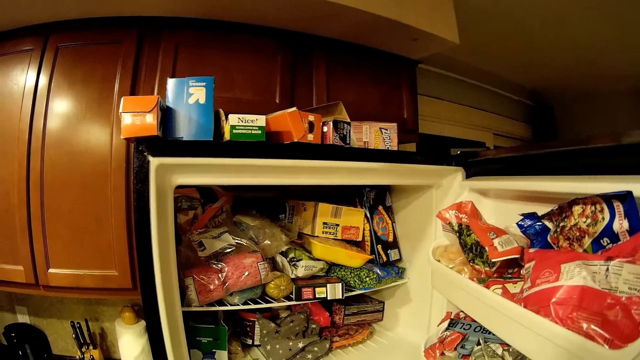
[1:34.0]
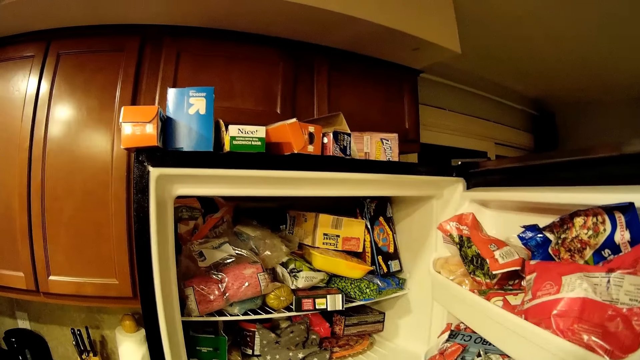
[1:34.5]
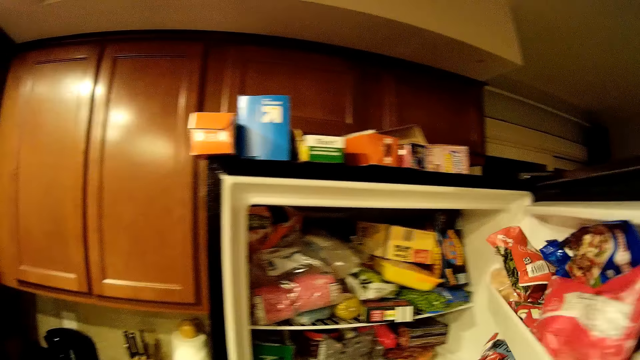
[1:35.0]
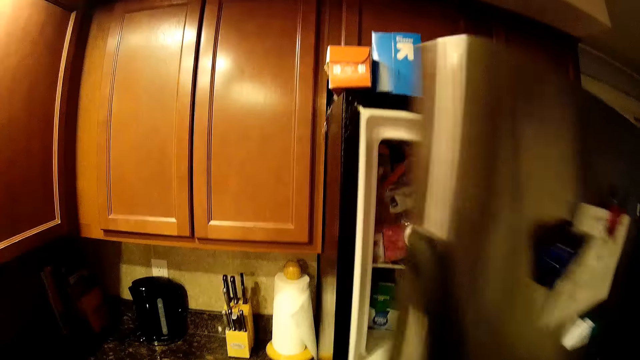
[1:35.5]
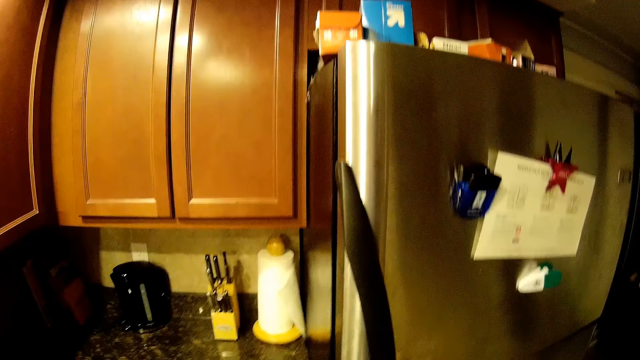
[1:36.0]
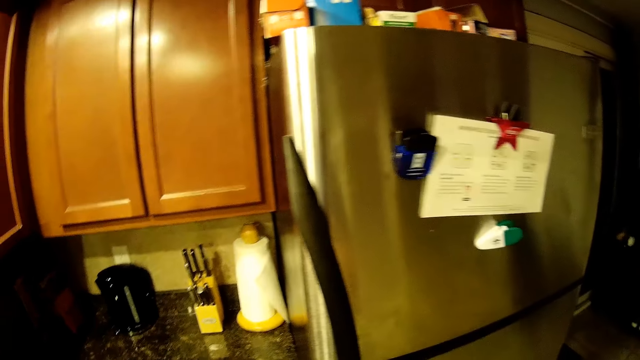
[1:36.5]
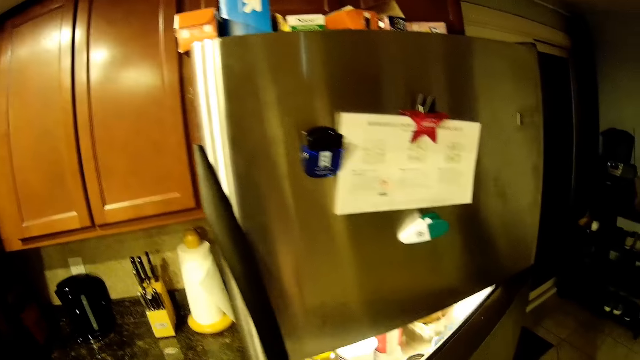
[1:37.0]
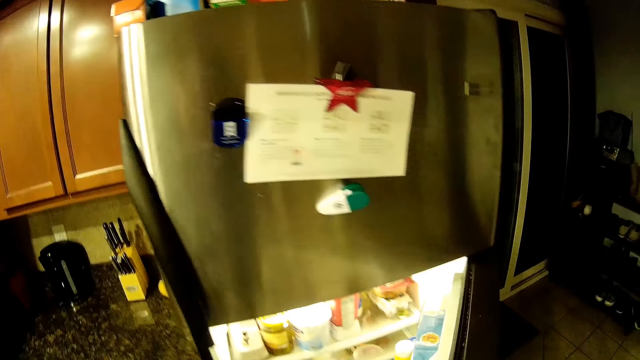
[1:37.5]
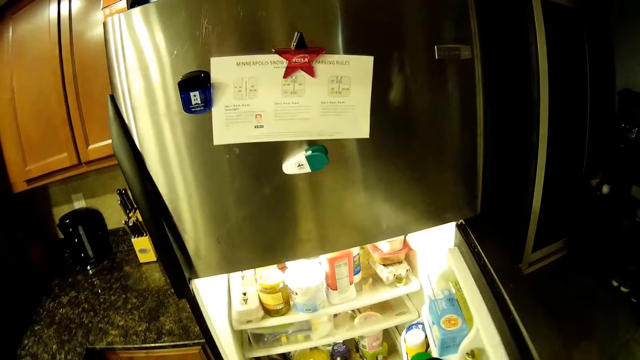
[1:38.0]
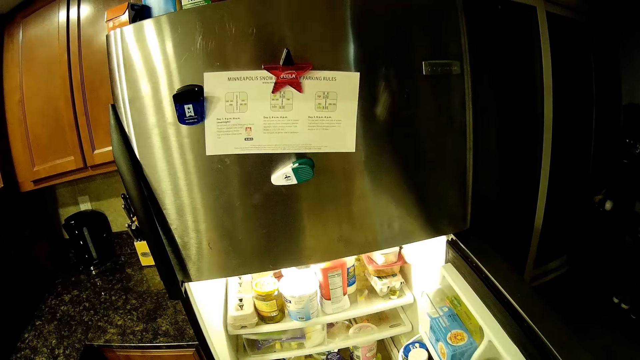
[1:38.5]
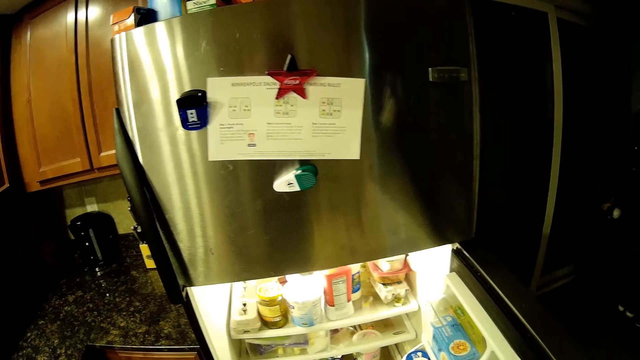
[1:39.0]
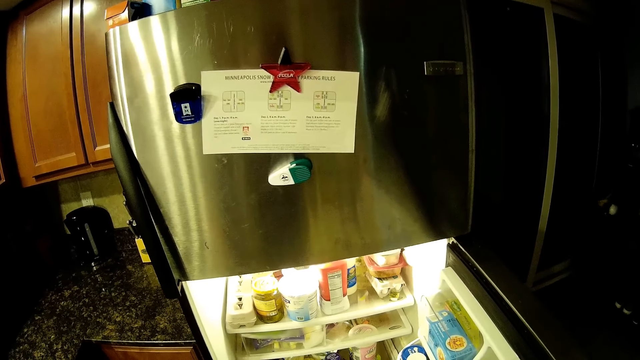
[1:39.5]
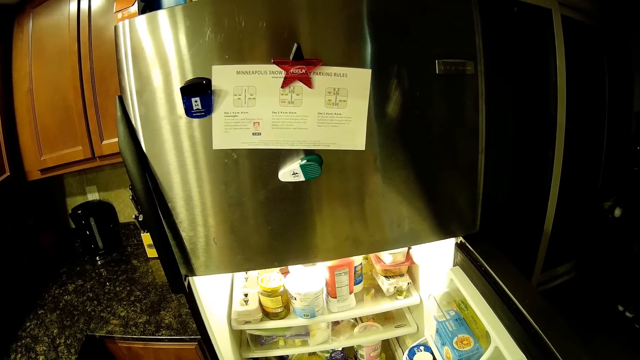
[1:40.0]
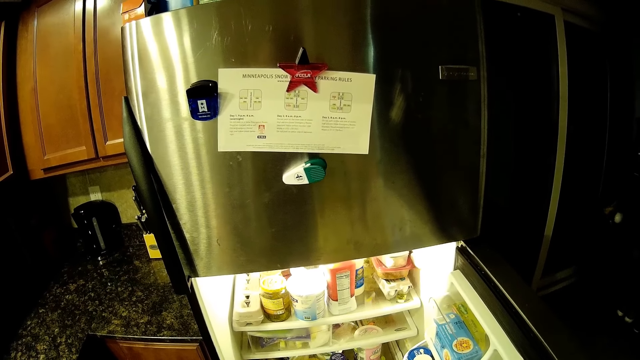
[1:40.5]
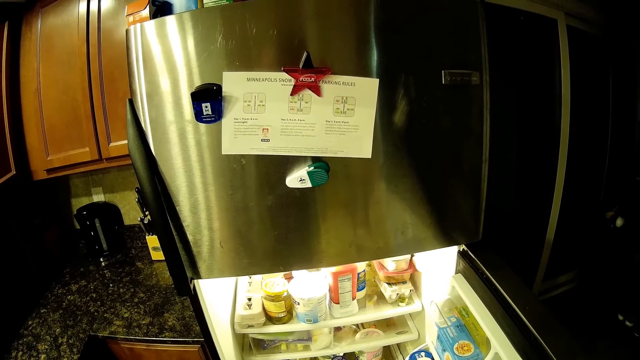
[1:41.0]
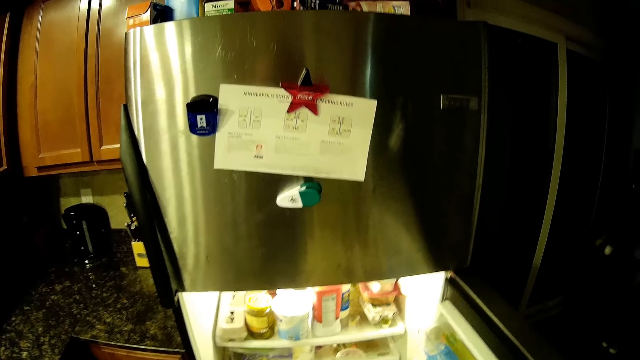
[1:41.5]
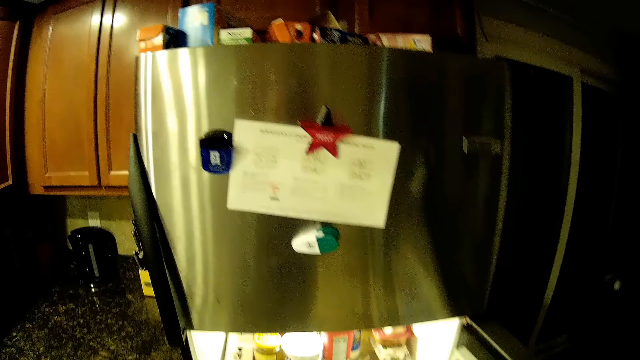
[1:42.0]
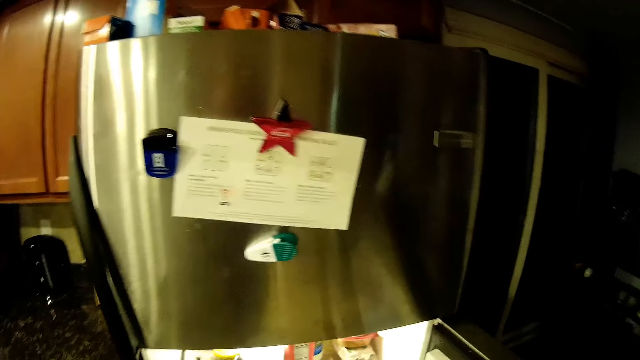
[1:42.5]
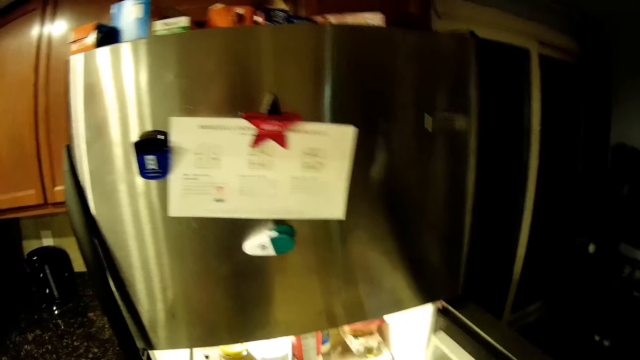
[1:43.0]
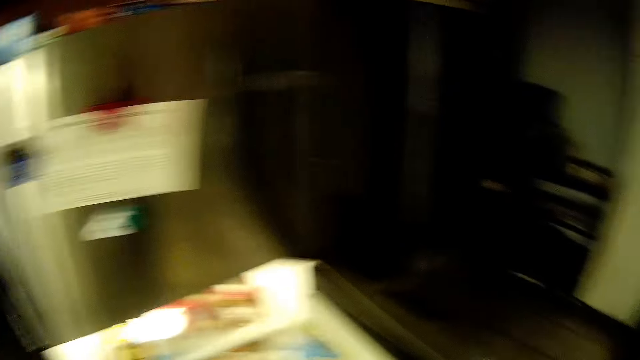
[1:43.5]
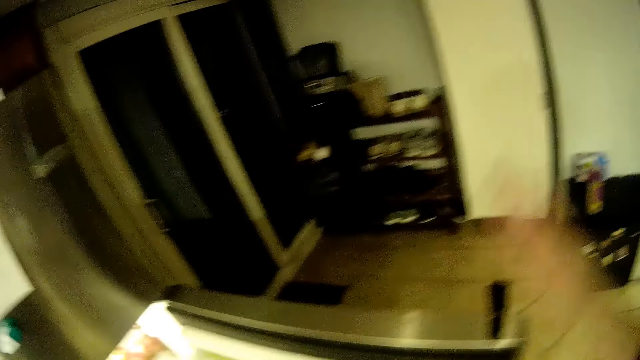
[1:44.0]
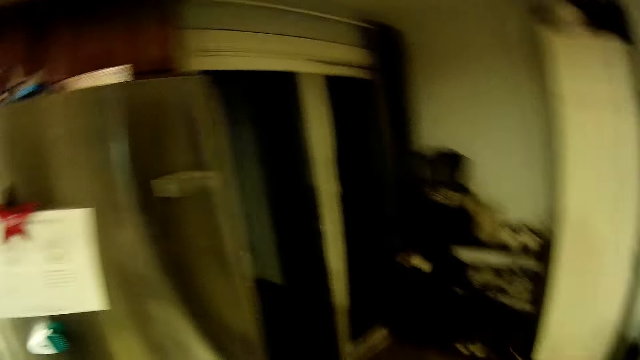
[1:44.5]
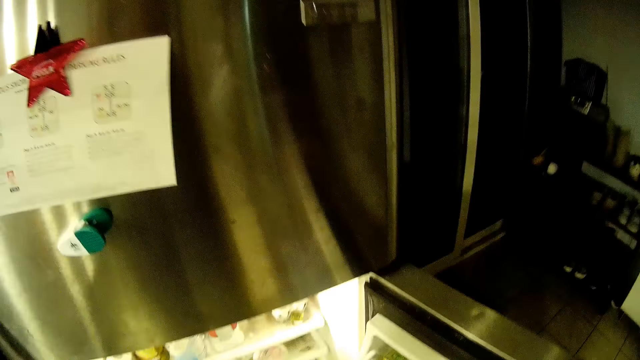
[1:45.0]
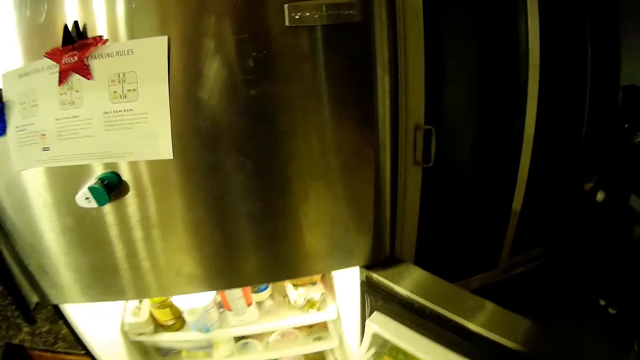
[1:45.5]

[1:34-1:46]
The camera wearer stares at the fridge. They close the fridge door. They open the fridge door. They stare at the fridge.

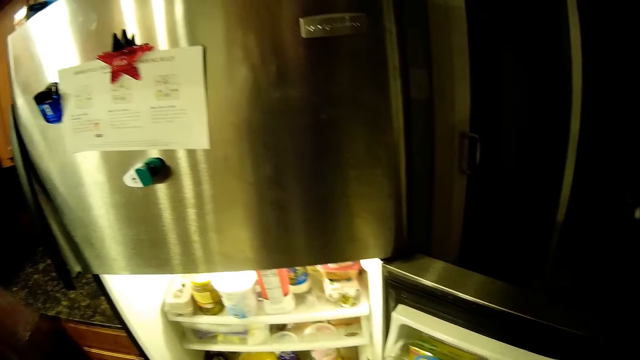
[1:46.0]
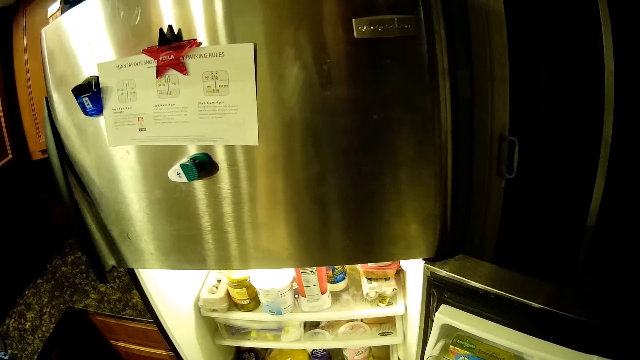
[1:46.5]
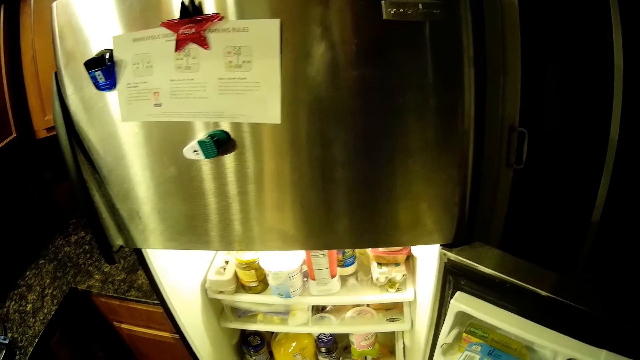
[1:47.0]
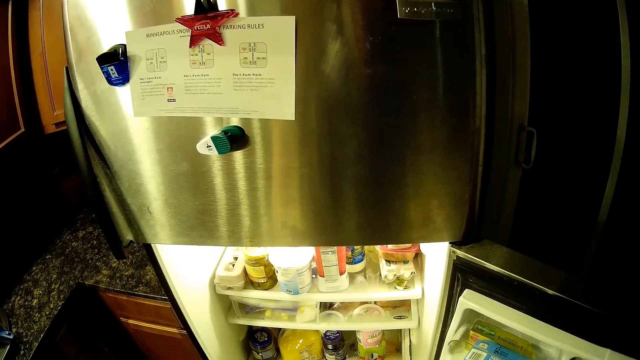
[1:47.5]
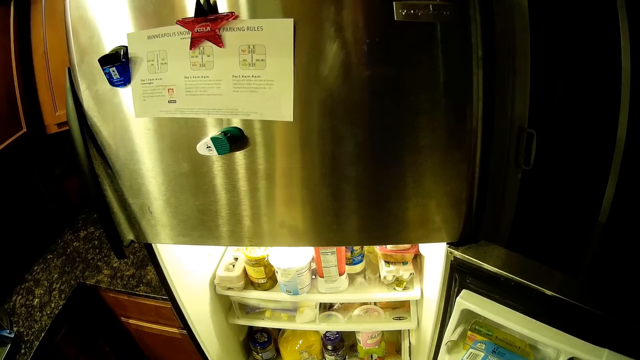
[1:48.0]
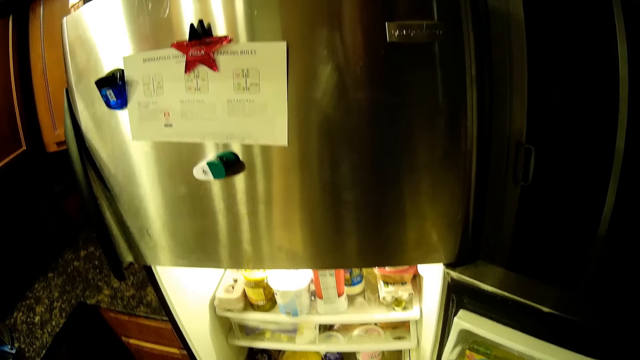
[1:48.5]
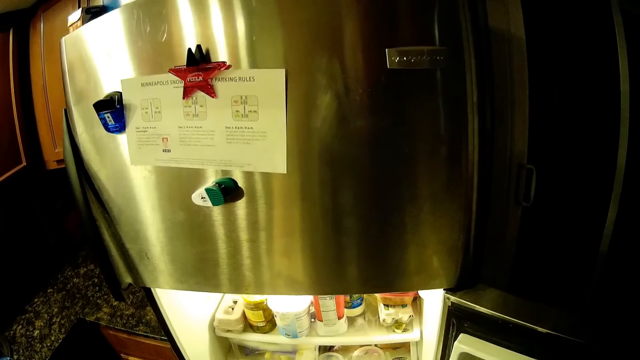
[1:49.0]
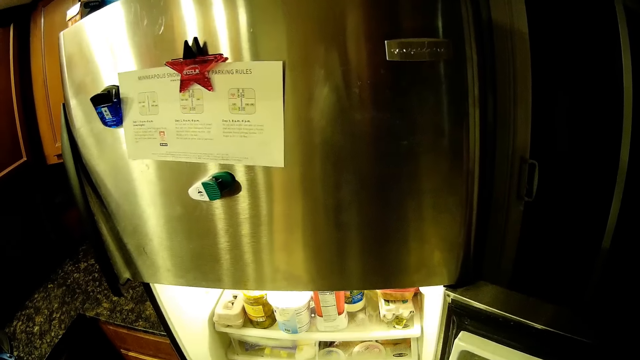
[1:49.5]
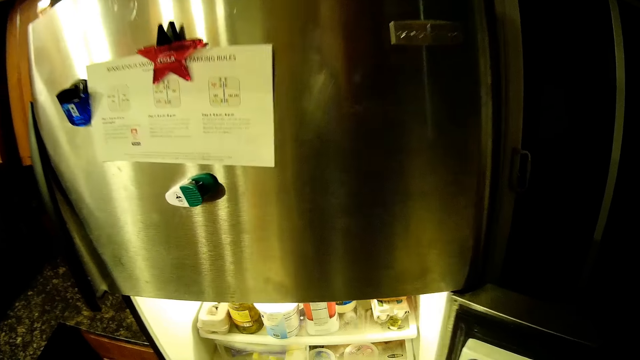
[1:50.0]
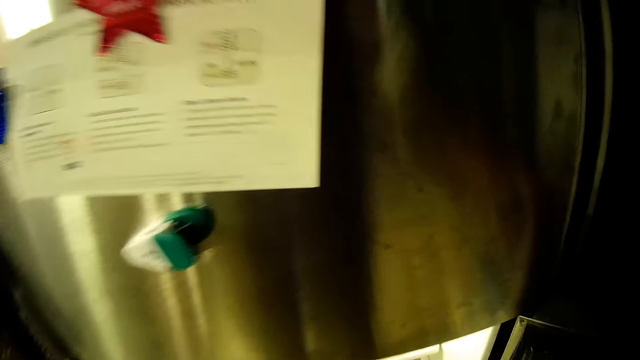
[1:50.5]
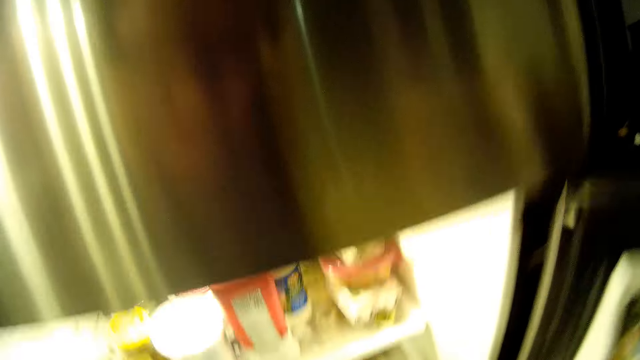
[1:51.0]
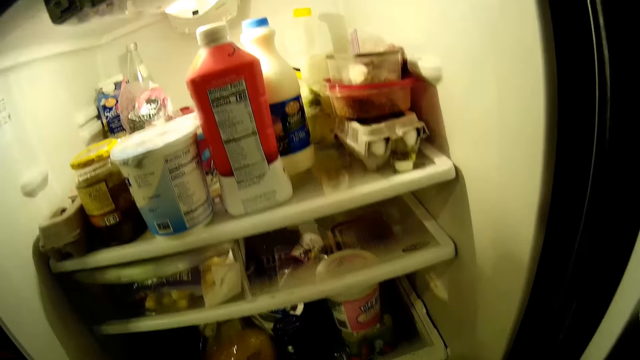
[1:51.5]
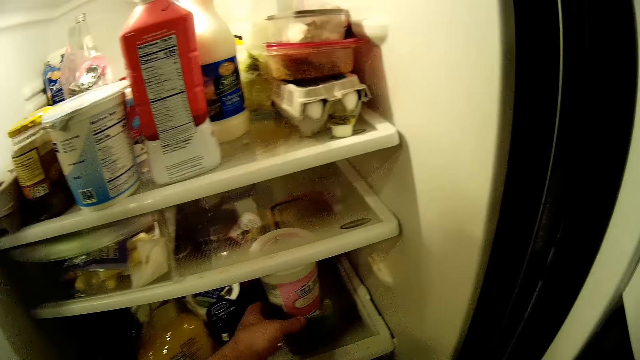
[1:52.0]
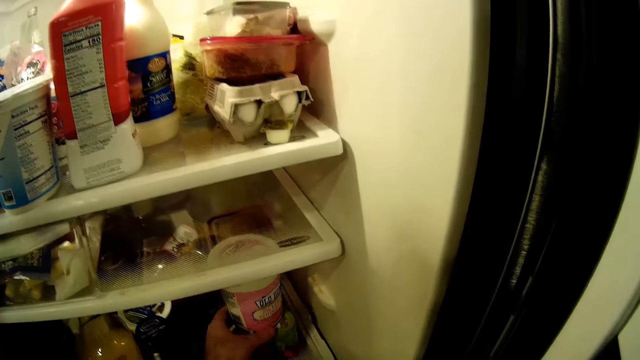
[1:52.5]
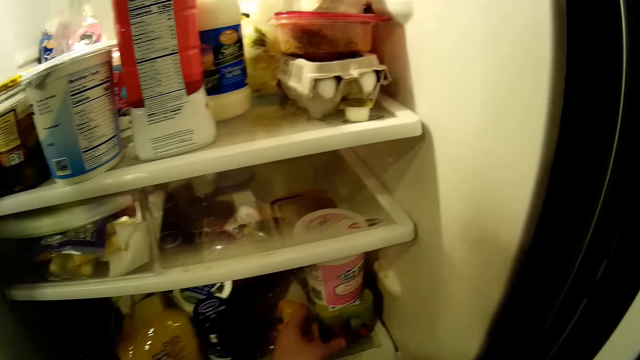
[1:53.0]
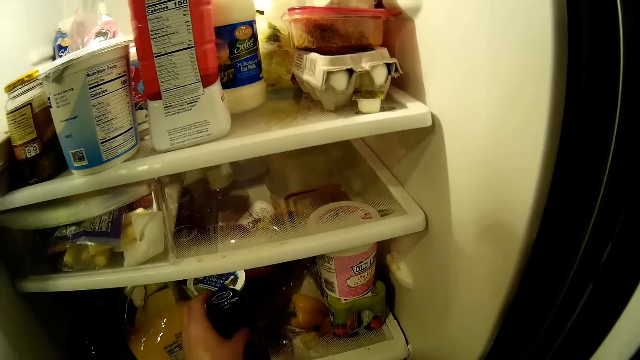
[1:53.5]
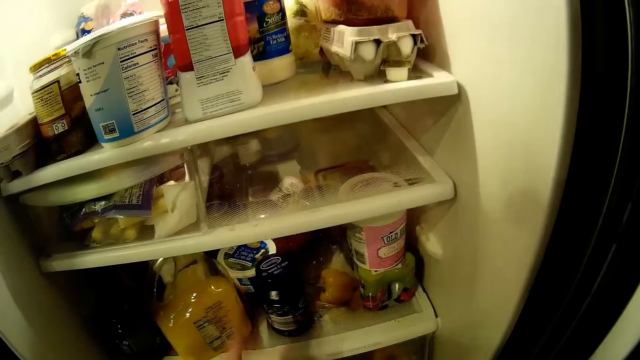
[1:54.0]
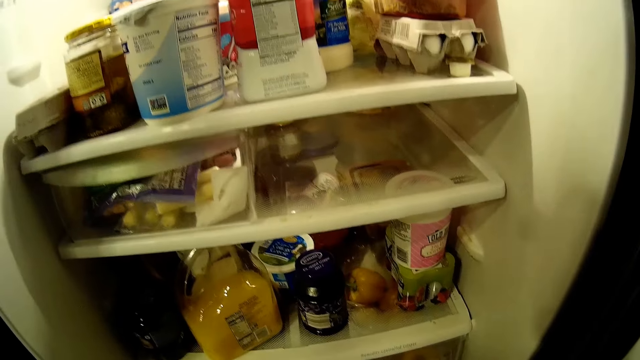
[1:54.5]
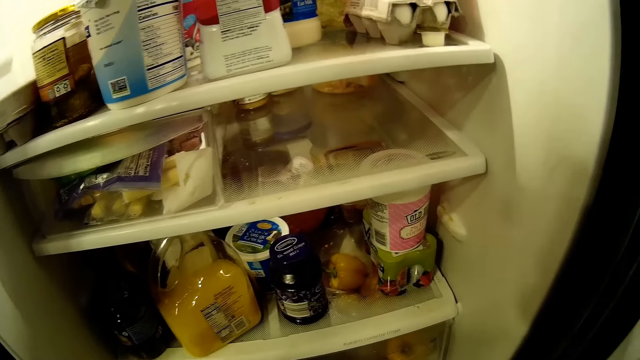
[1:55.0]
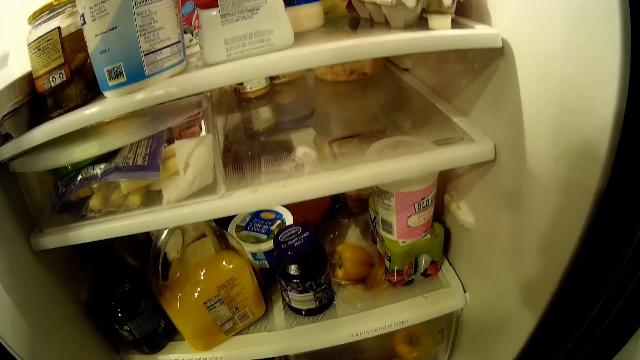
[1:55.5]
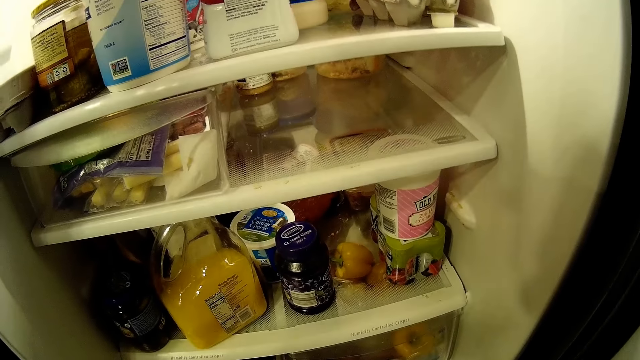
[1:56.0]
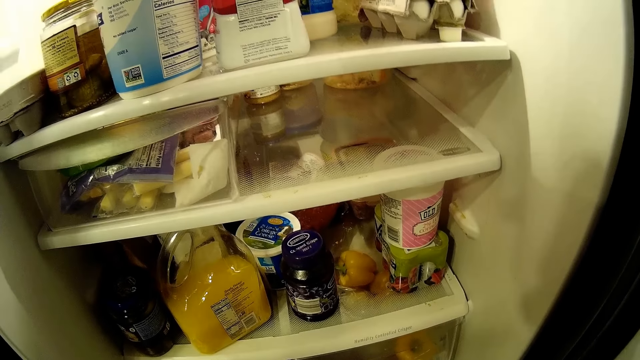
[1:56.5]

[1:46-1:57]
The camera wearer moves a tin in the fridge. They stare at the fridge.
